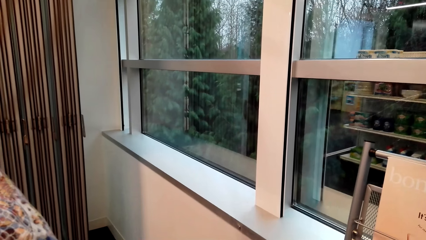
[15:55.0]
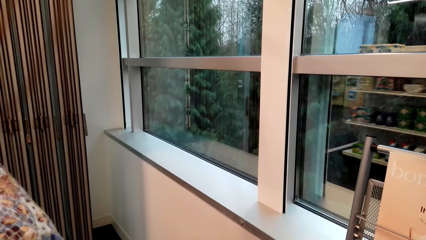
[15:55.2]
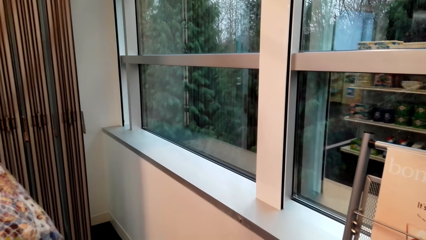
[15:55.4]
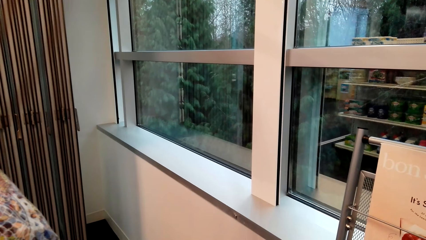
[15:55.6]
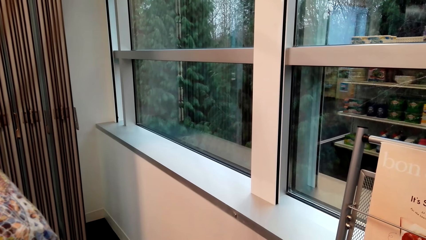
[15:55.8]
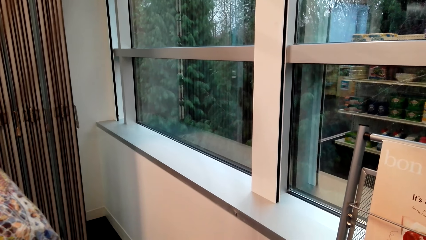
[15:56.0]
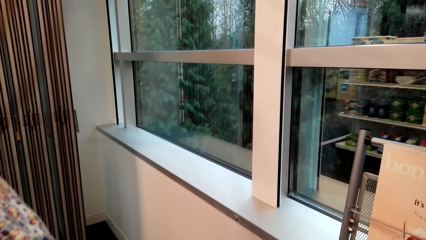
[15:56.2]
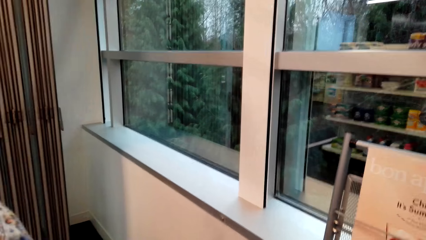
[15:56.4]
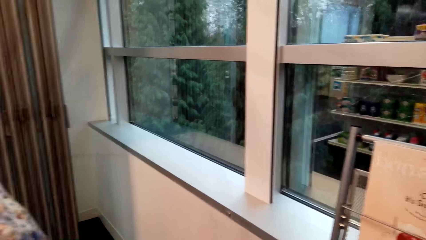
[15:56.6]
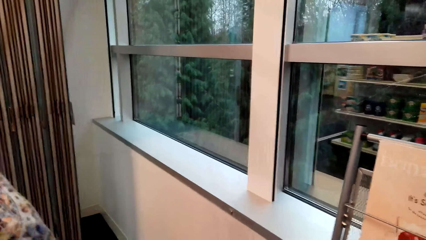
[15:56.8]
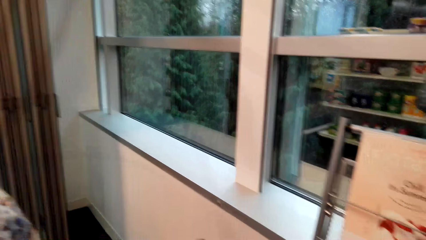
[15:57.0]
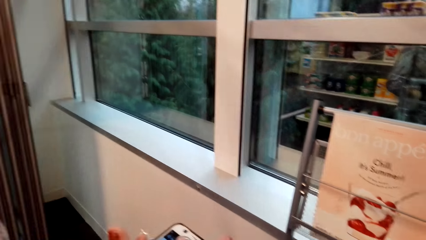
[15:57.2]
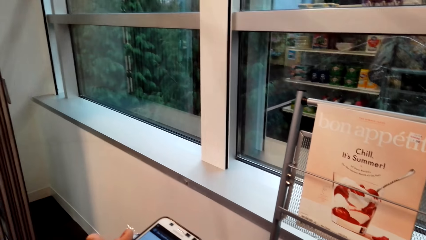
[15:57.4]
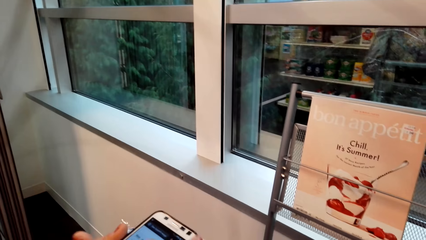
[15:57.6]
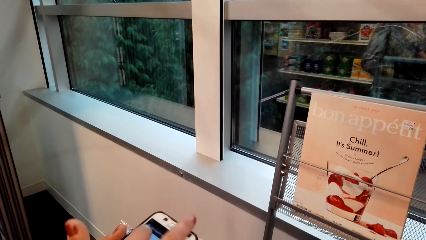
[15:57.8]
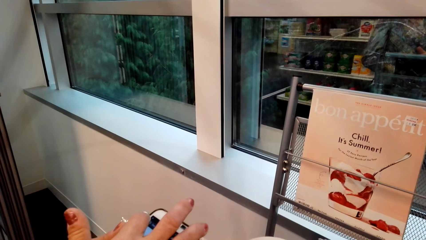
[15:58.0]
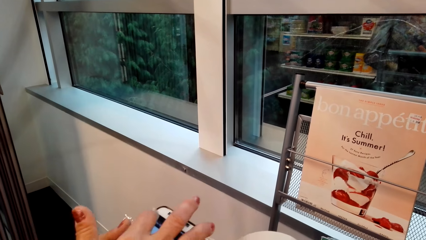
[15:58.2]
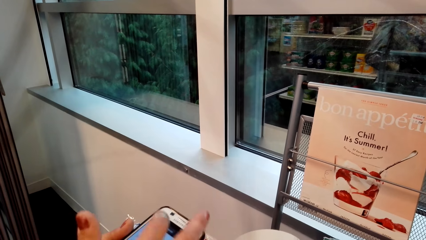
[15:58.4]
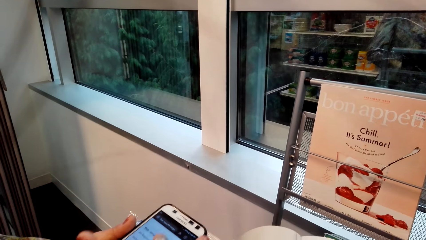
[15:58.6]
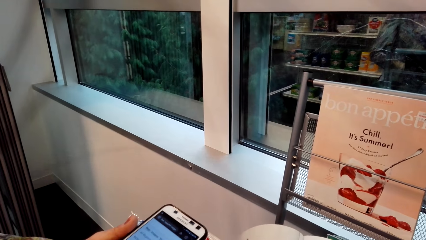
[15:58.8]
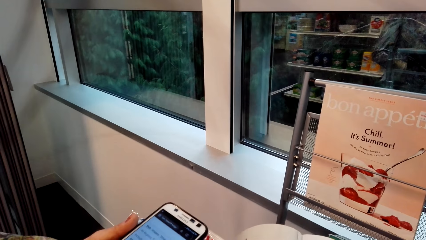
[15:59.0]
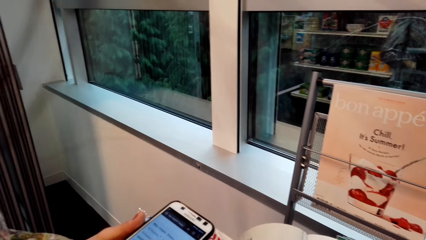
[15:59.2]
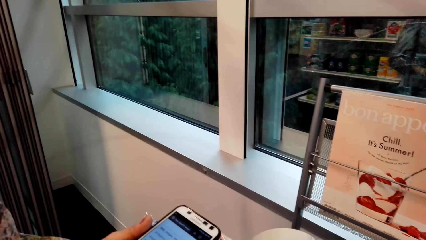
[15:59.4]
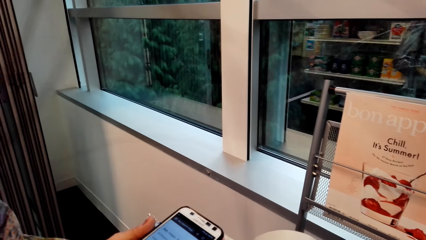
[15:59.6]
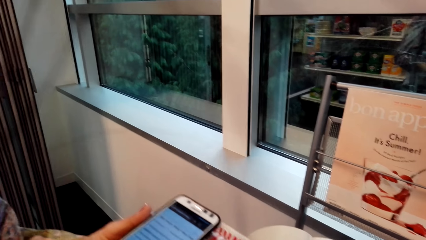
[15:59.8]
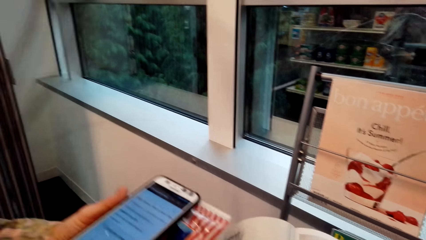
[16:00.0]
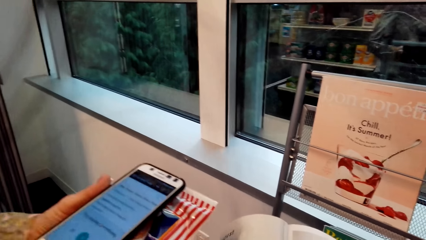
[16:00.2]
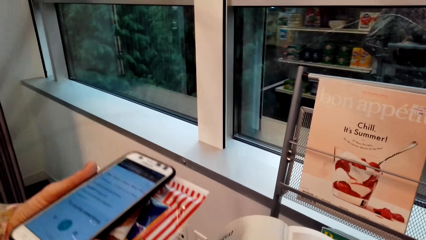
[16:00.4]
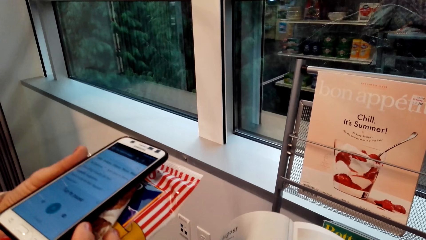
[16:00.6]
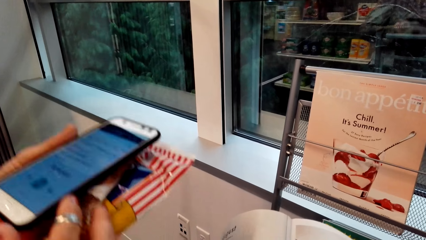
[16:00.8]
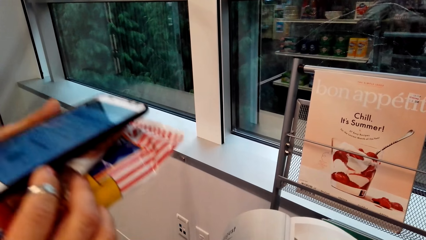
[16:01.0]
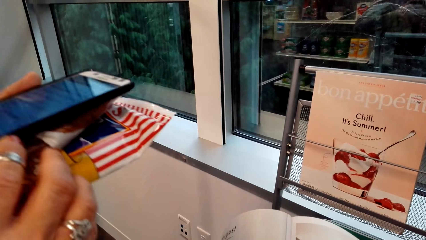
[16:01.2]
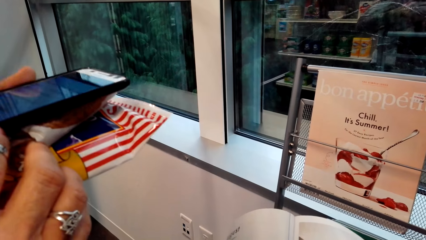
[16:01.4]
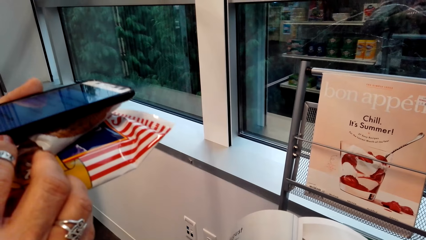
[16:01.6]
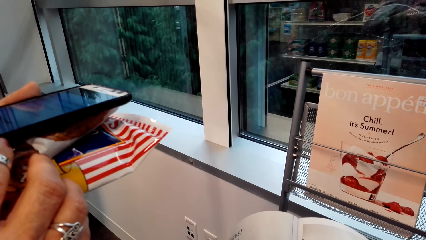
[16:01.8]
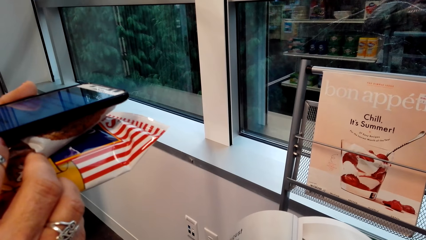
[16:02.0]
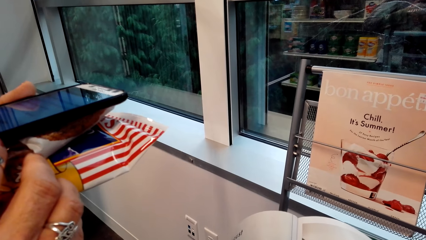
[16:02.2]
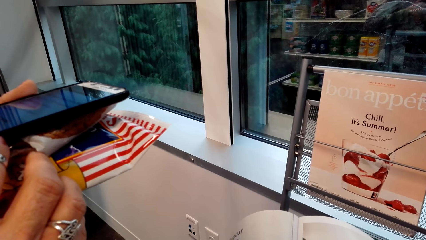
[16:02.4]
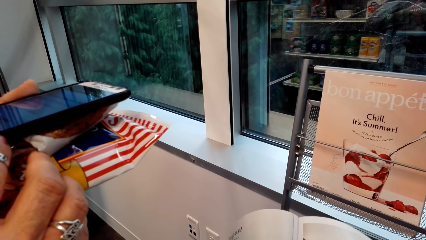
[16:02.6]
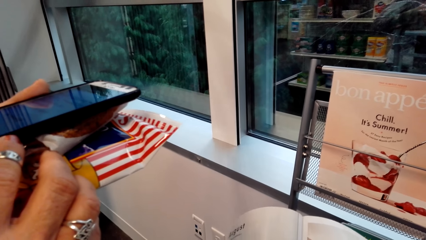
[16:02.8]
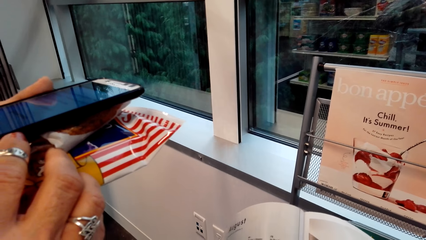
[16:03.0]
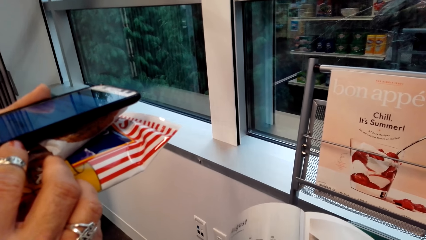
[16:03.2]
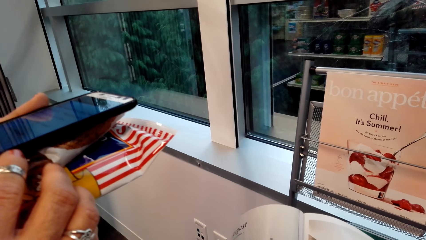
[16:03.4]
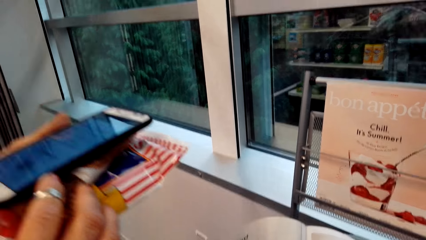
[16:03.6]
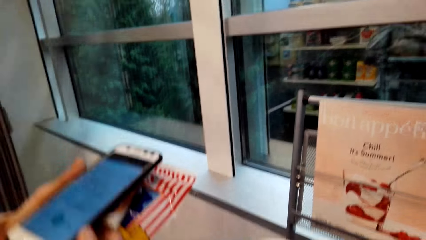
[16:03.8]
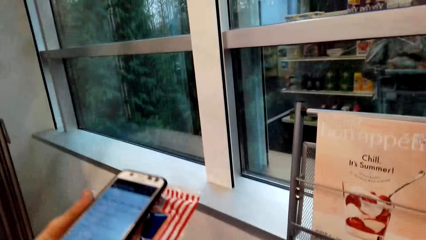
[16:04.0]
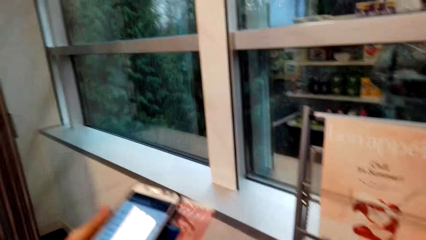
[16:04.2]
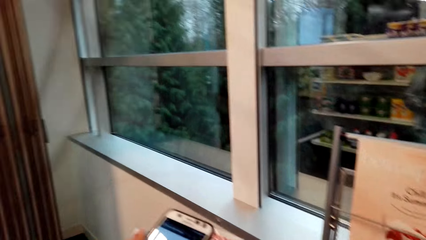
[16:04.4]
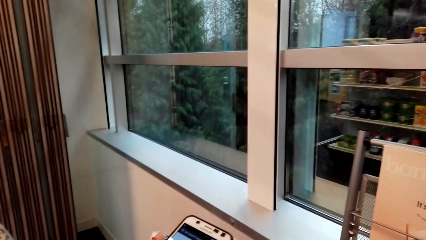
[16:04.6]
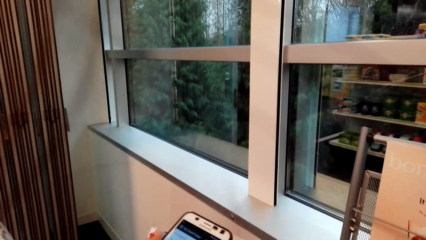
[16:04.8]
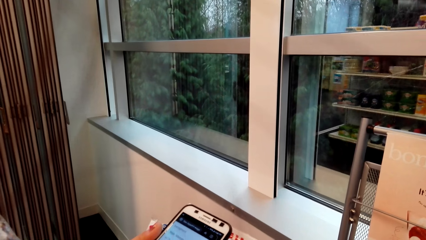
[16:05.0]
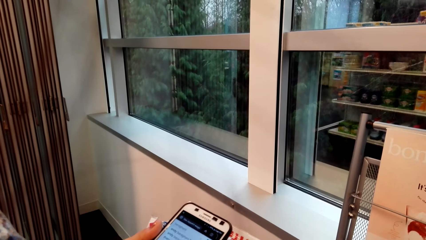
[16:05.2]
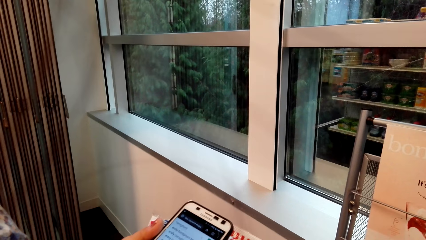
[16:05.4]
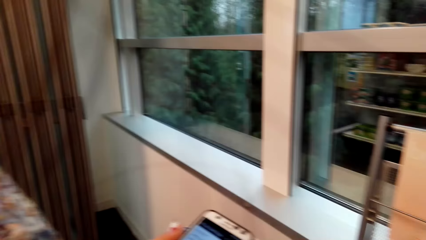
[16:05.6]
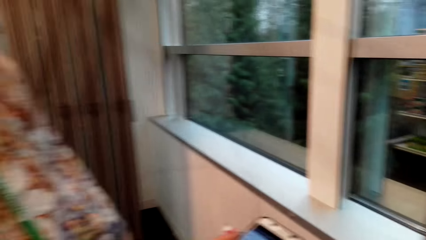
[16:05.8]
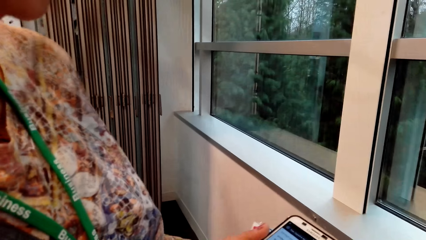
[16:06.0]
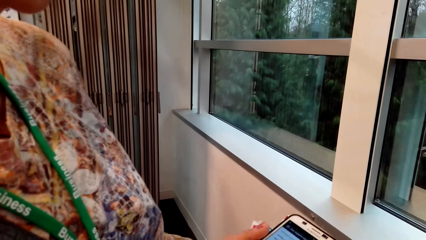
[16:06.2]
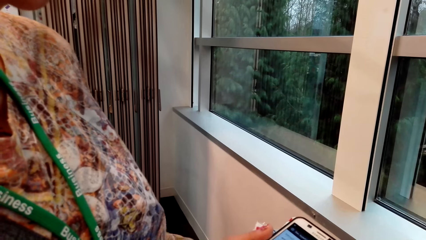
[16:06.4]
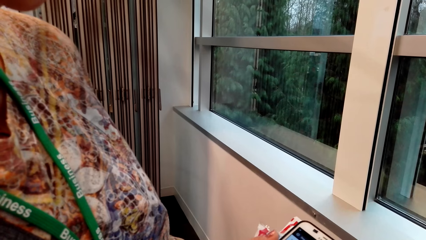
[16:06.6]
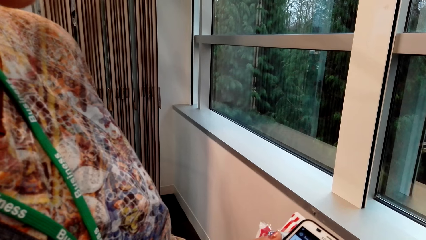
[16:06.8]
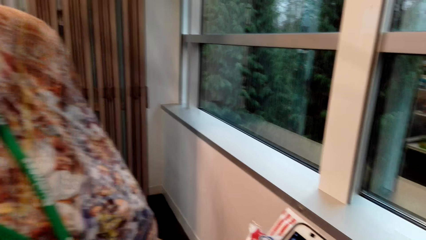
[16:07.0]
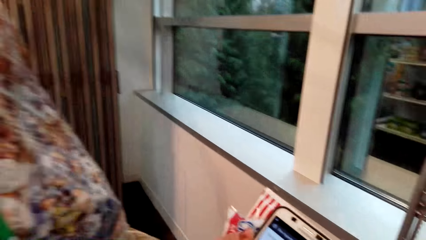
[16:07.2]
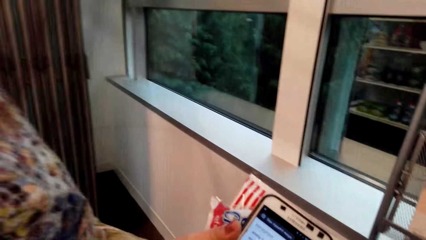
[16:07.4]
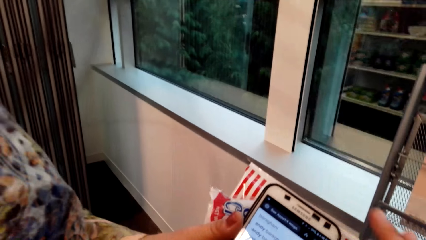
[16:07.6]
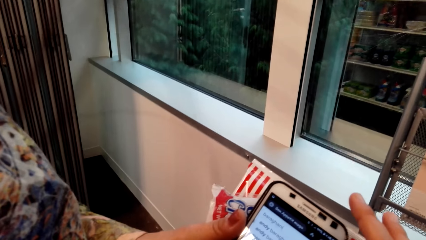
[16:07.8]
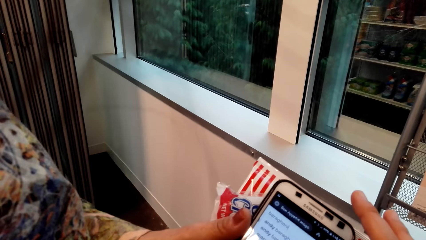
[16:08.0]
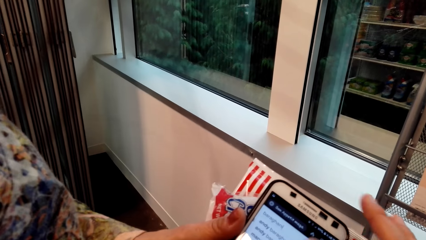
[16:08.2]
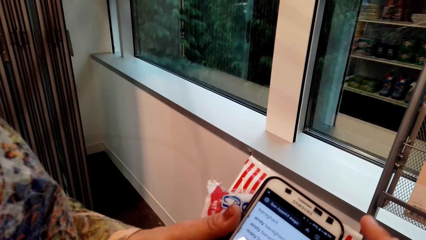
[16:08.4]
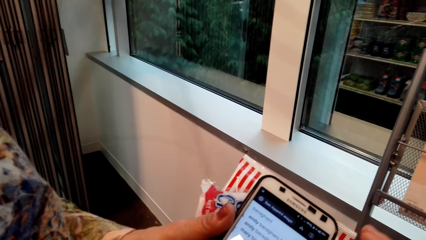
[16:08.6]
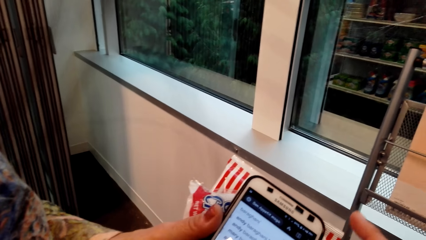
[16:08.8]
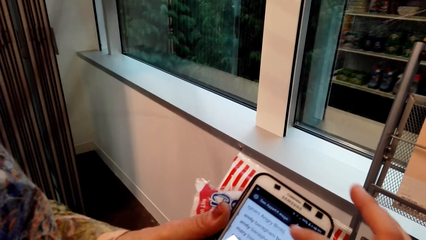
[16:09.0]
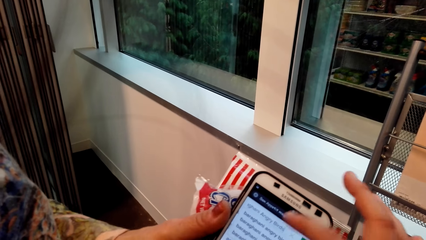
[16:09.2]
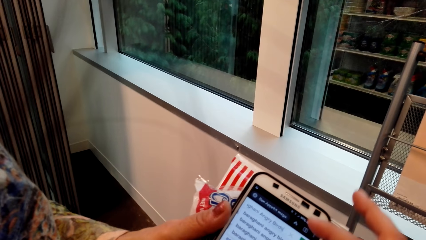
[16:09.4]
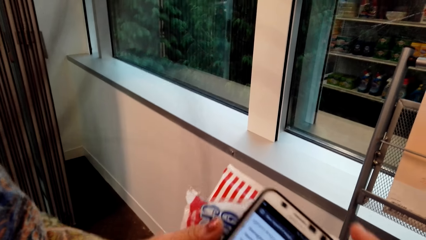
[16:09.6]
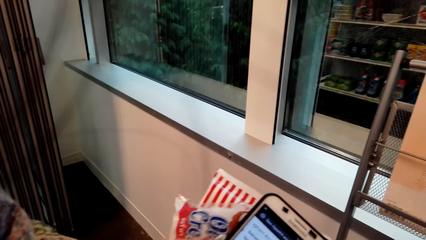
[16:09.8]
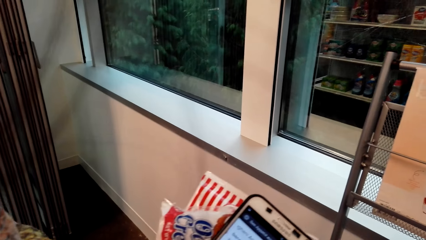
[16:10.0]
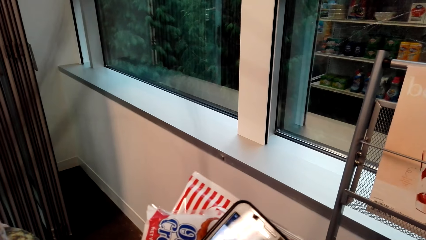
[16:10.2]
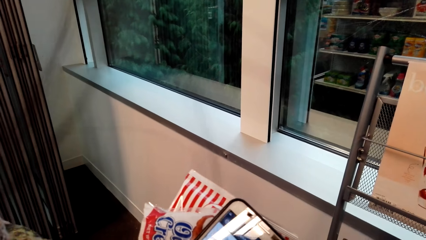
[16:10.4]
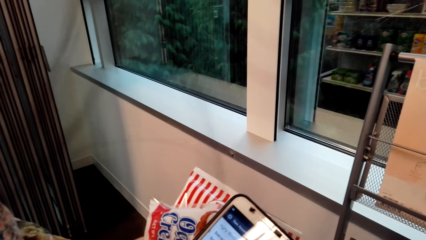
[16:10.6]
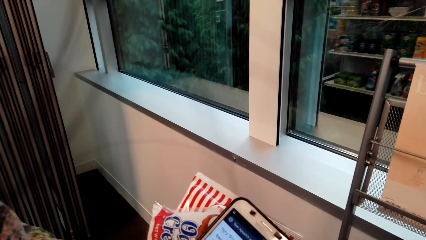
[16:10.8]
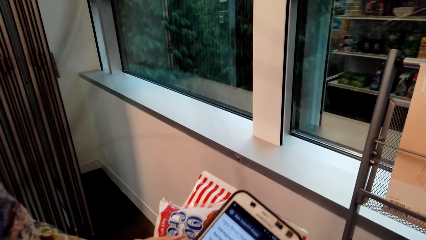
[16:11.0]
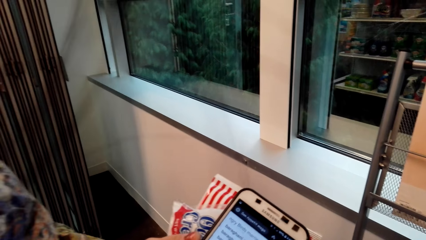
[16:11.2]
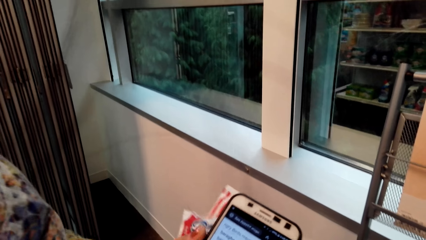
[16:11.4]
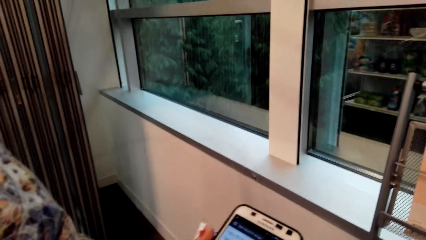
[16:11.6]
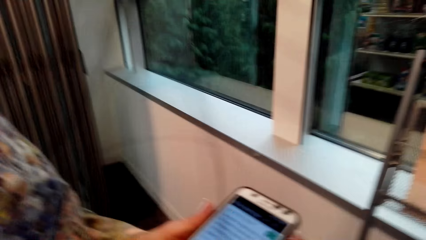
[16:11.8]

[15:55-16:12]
A lady scrolls the phone. The camera wearer looks at the lady's phone. They click on the phone.
